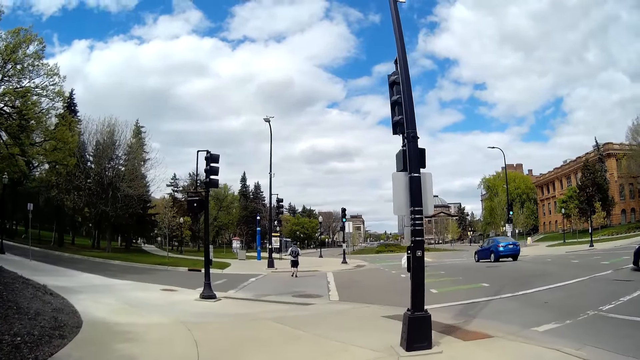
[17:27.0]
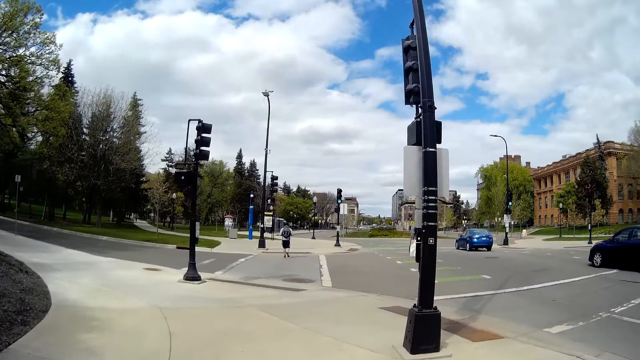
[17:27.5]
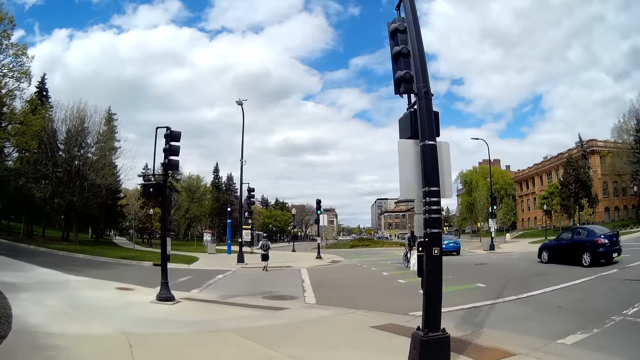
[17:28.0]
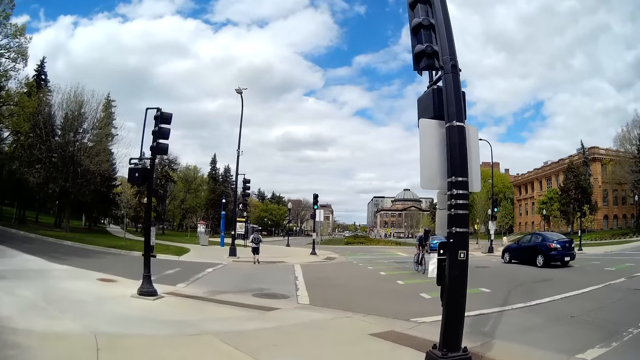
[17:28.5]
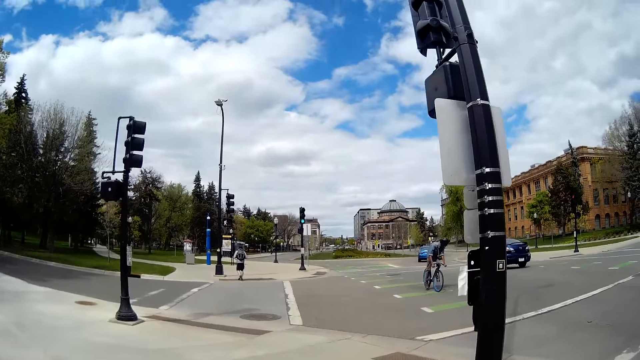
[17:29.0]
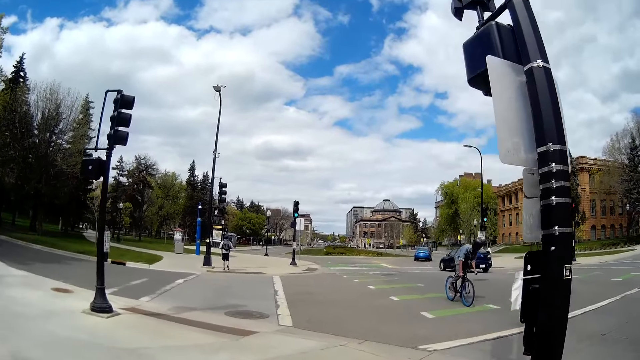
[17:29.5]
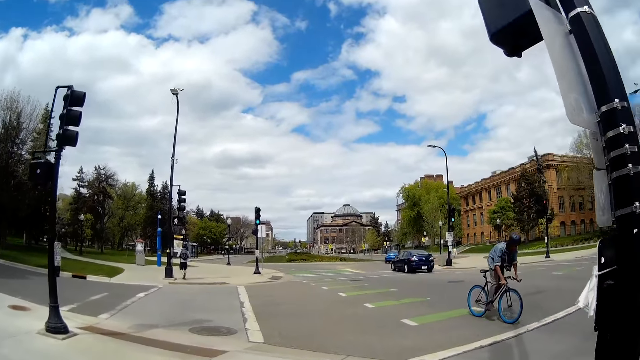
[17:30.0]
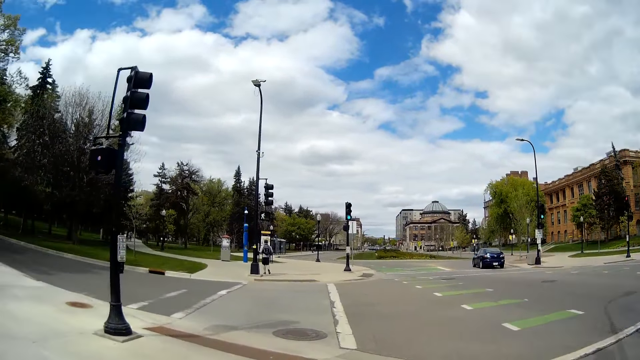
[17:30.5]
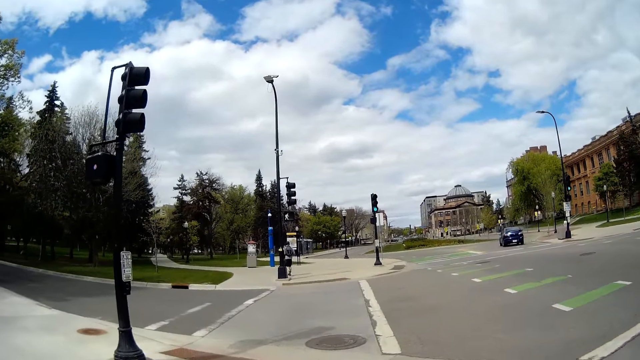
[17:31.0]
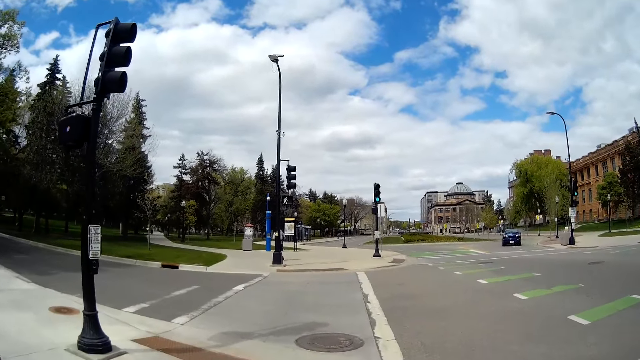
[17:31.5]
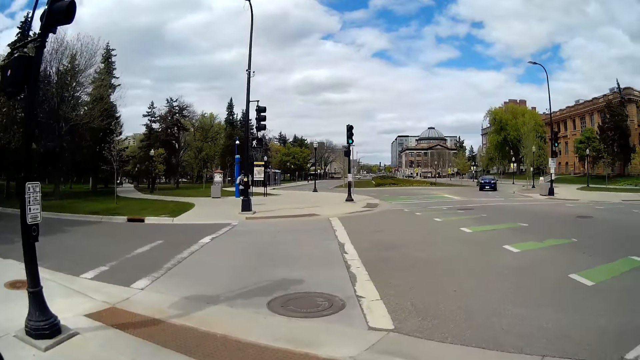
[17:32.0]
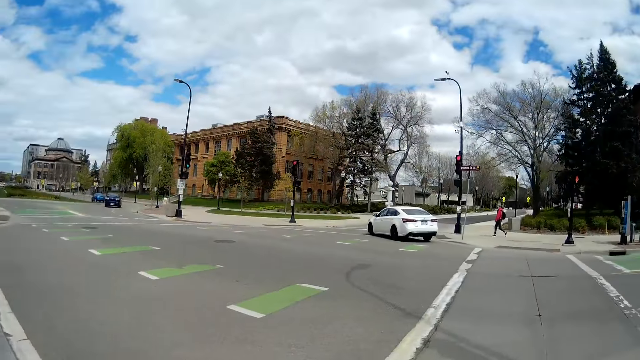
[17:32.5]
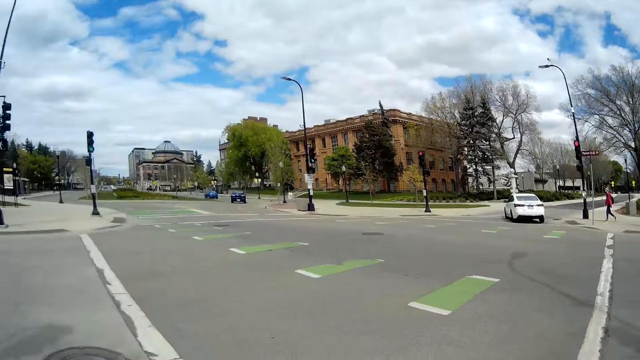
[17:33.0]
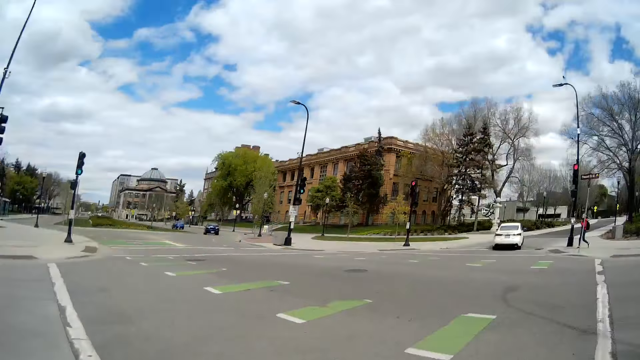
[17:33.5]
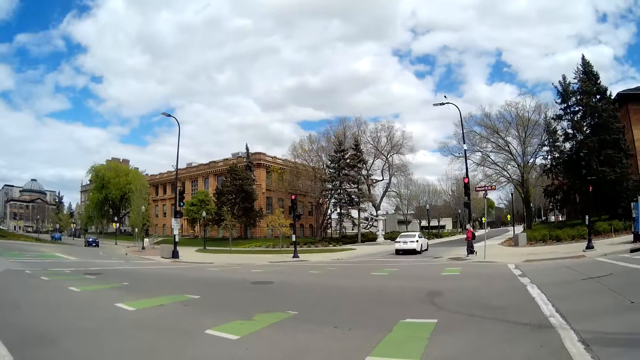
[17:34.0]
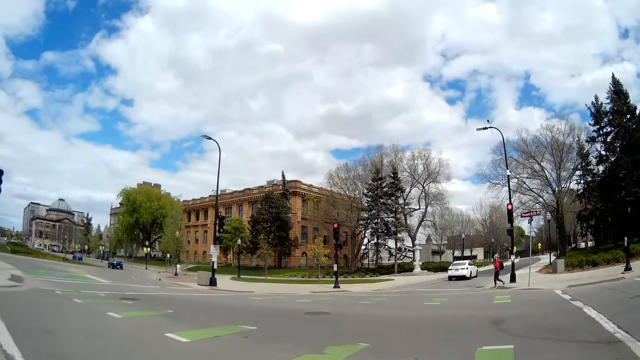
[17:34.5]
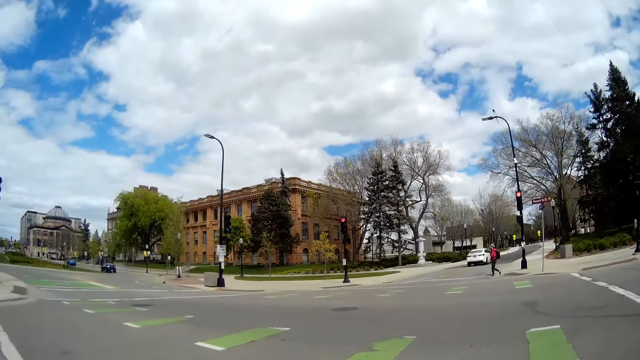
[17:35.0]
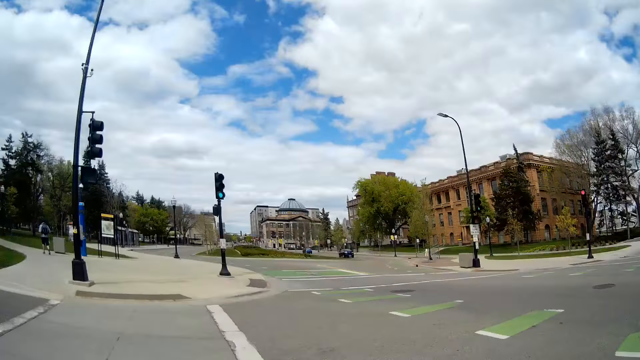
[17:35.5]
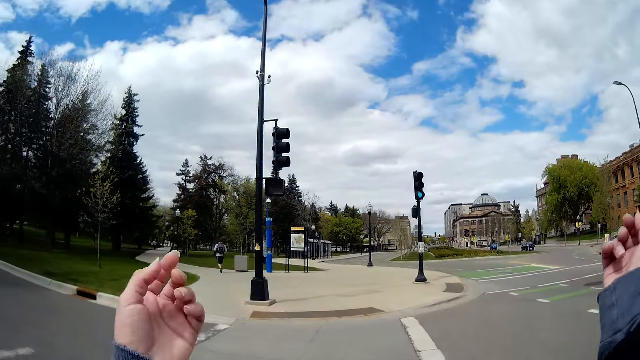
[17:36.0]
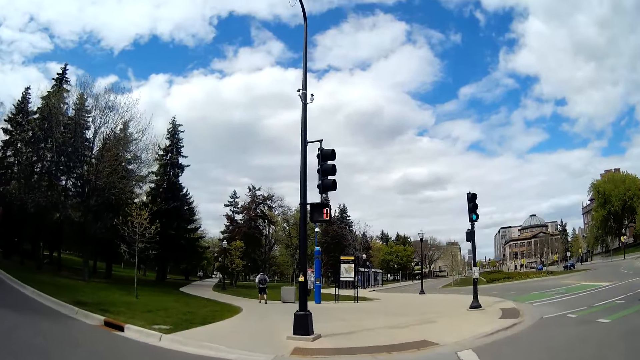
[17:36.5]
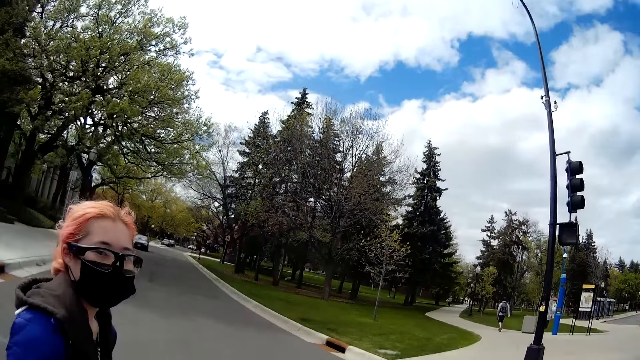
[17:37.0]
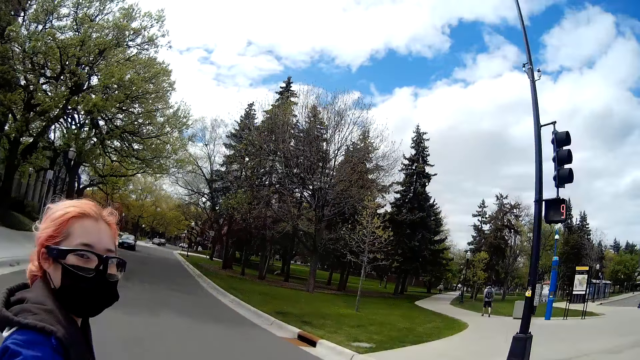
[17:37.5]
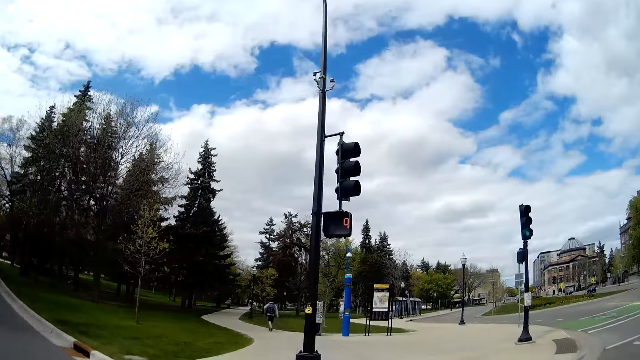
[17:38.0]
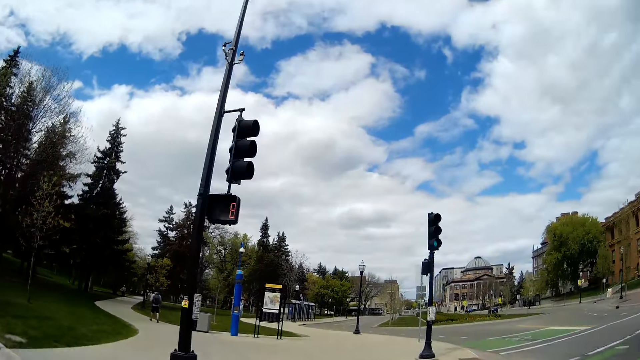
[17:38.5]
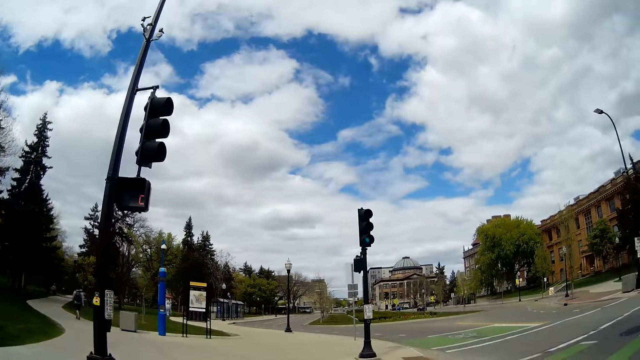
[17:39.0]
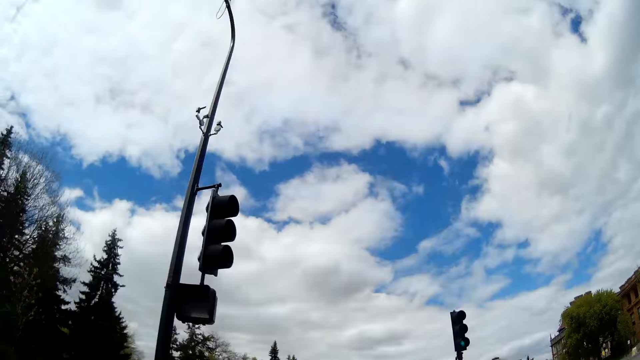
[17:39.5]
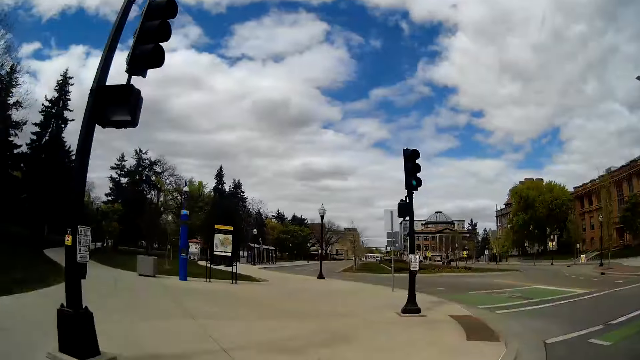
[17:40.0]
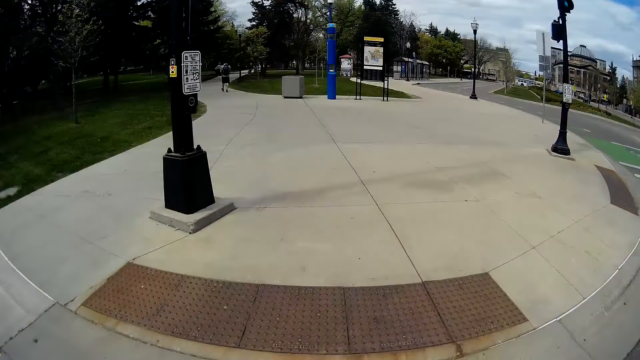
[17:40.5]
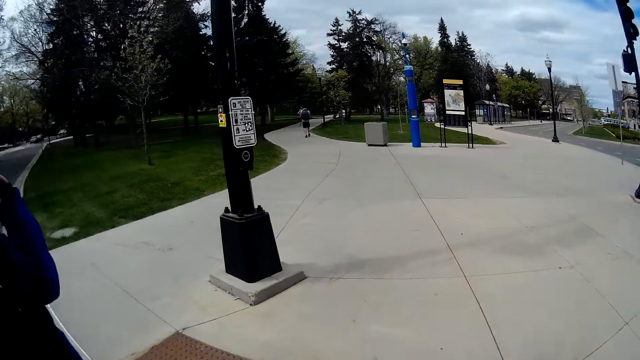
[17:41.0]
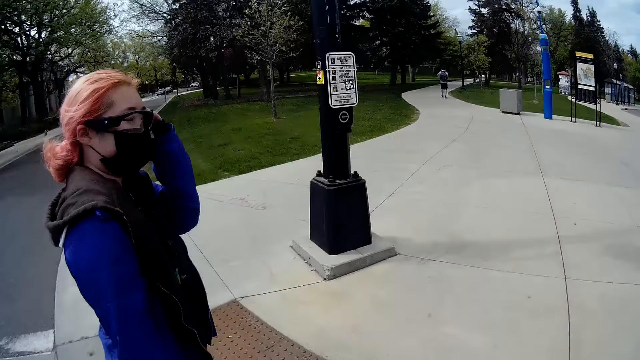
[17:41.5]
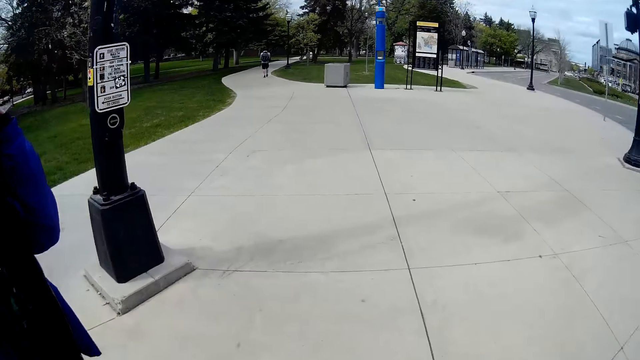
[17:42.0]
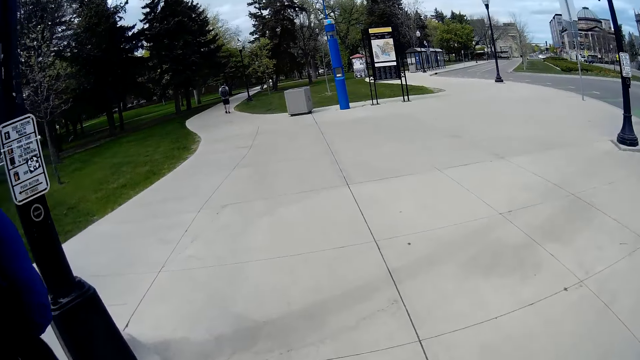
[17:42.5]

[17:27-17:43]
A man rides a bicycle past the camera wearer. The camera wearer looks around. The woman interacts with the camera wearer. The camera wearer walks beside the woman on the sidewalk and talks with the woman.
